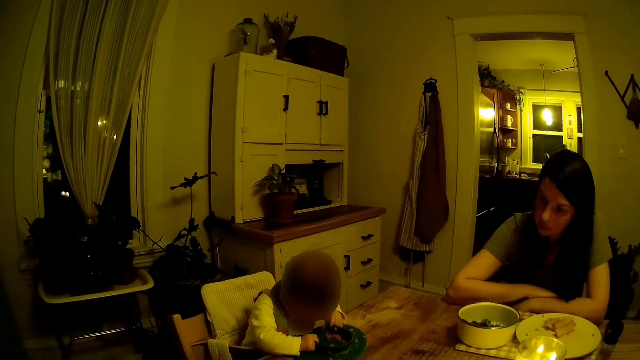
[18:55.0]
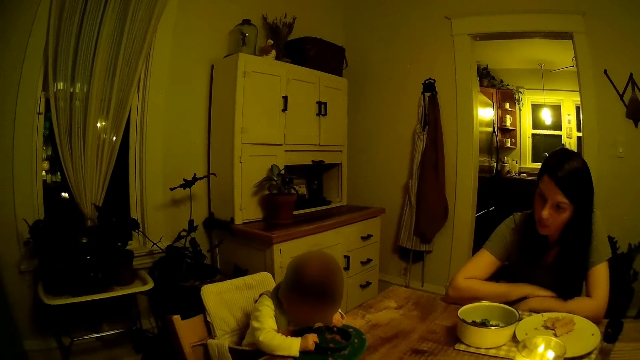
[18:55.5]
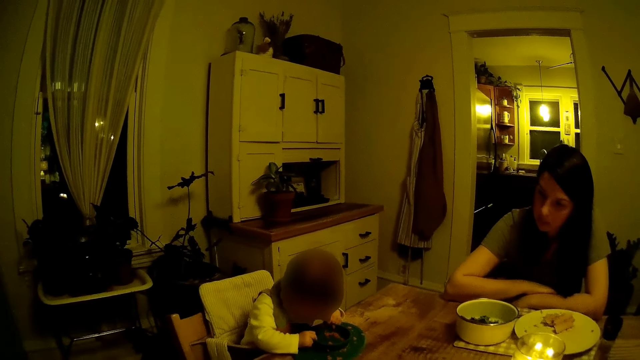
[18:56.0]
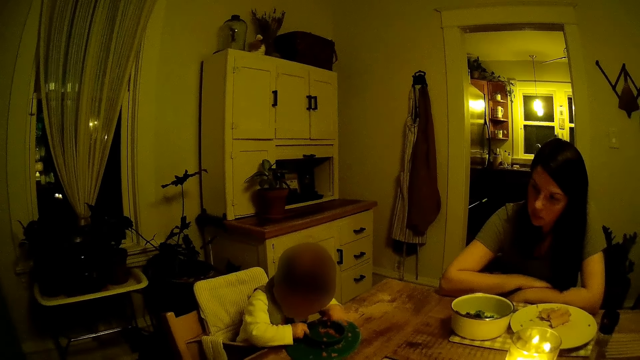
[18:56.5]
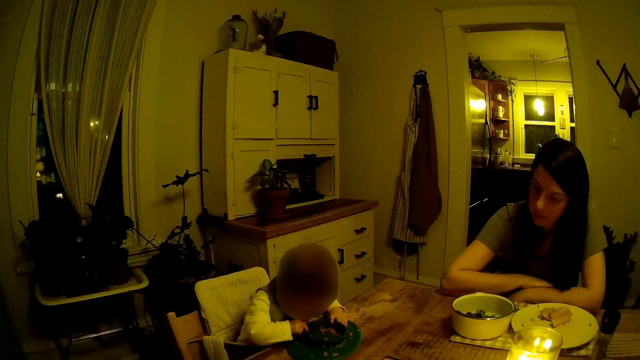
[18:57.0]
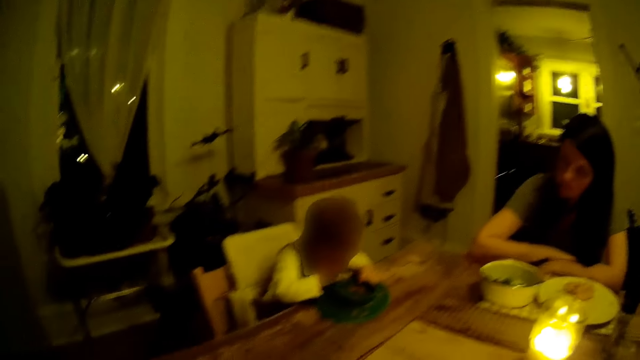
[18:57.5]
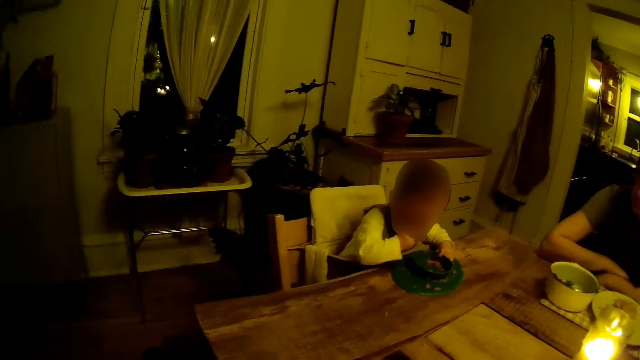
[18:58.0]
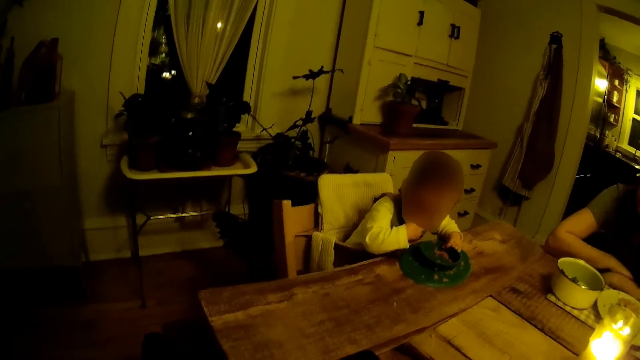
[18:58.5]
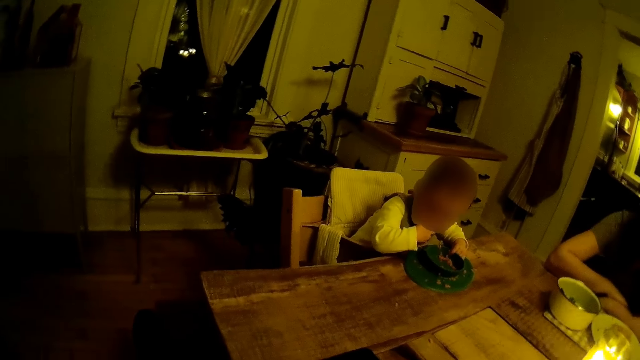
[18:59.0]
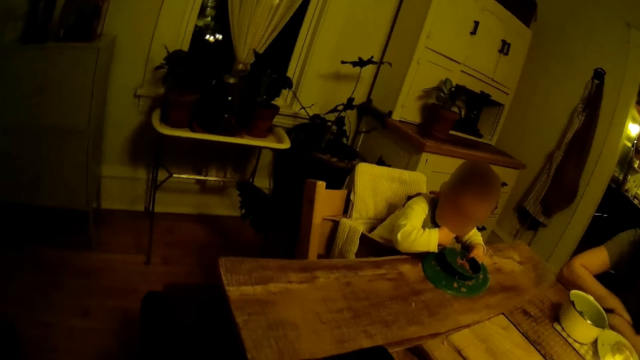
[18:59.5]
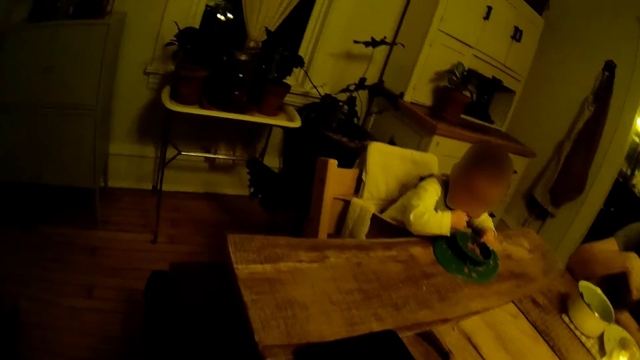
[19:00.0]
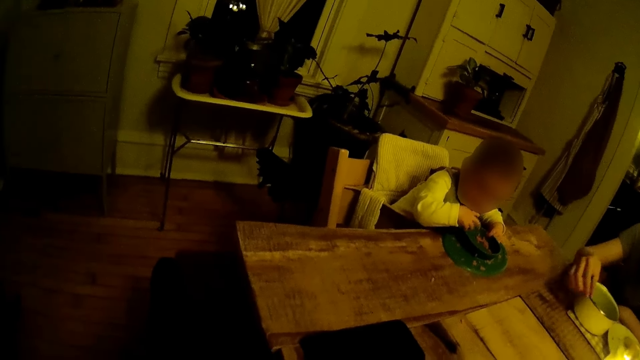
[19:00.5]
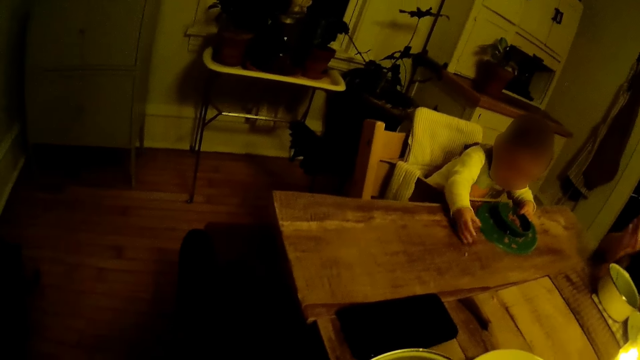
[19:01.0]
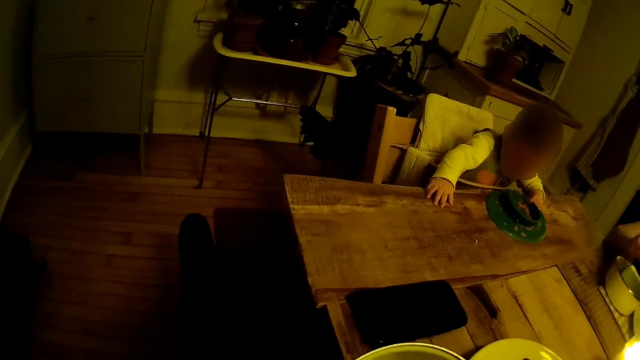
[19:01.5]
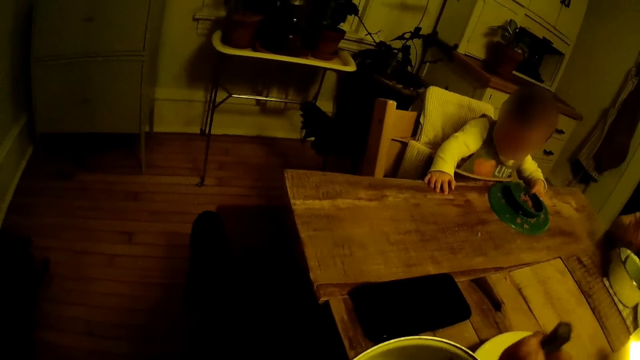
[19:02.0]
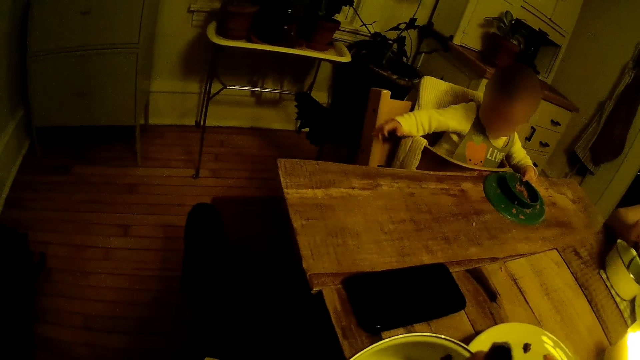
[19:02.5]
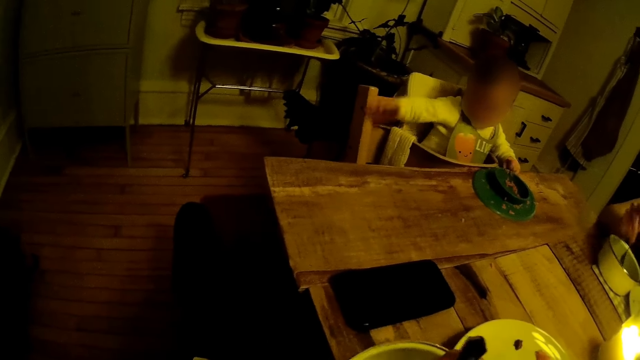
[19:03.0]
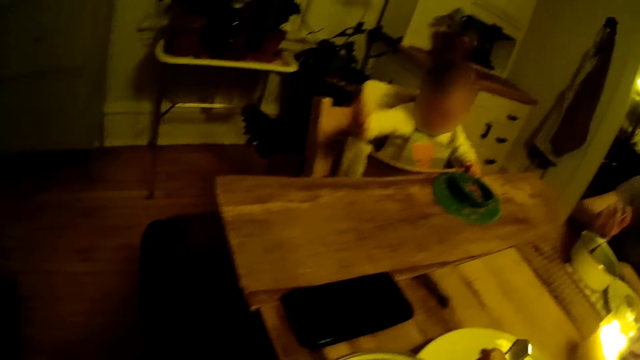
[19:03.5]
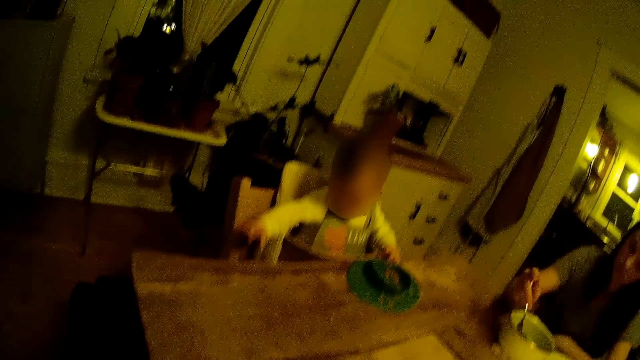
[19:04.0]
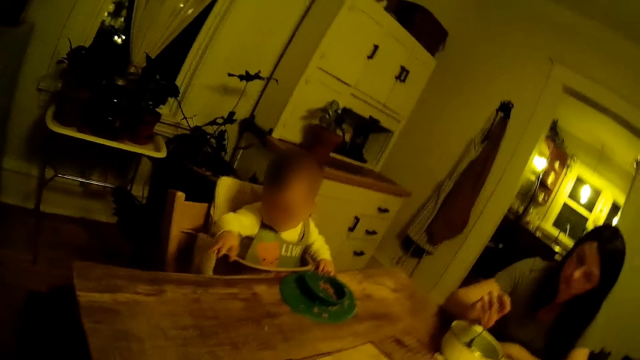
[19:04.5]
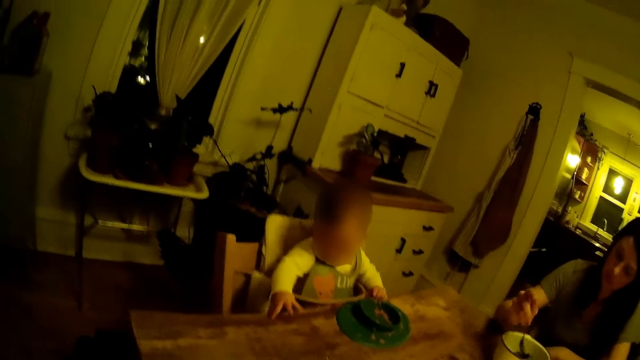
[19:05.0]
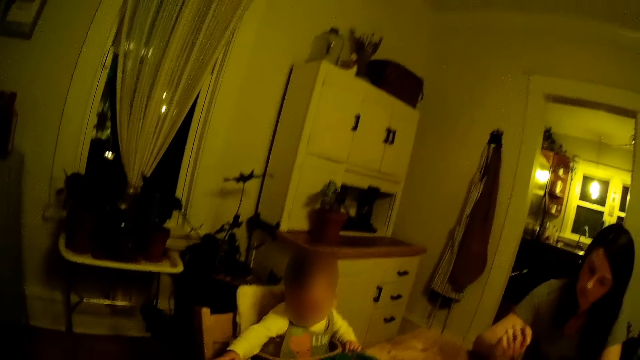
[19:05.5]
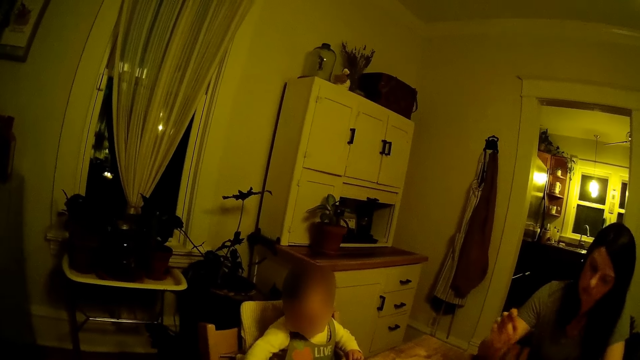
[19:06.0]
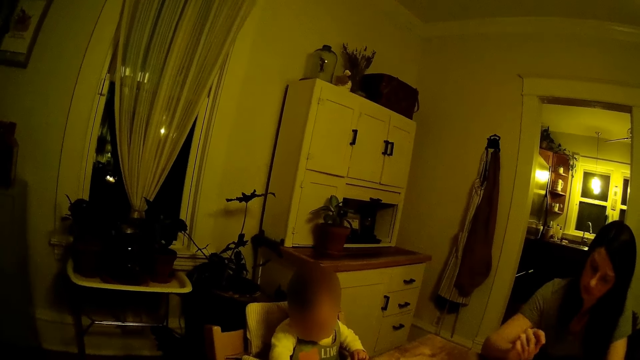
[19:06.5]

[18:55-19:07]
The toddler removes his right hand from the plate on the table. He puts his right hand in his mouth. He removes his right hand from his mouth. The woman picks up the fork from the plate or bowl with her right hand and stirs the food in her plate with the fork in her right hand. The toddler touches the table with his right hand. The camera wearer eats from a plate with a fork in his right hand. The woman scoops food from the bowl with the fork.

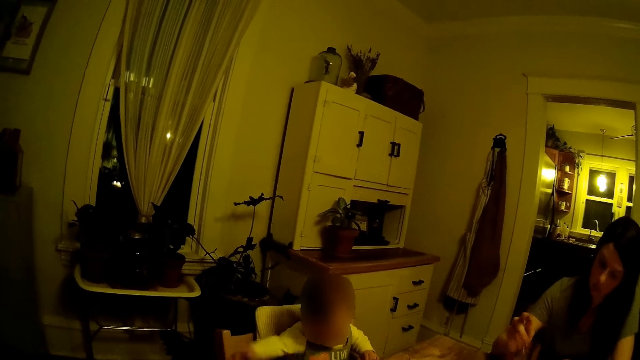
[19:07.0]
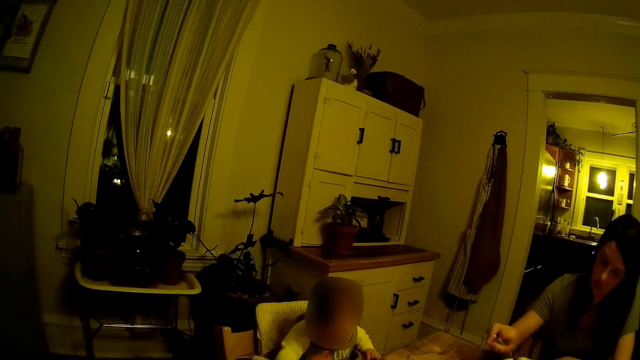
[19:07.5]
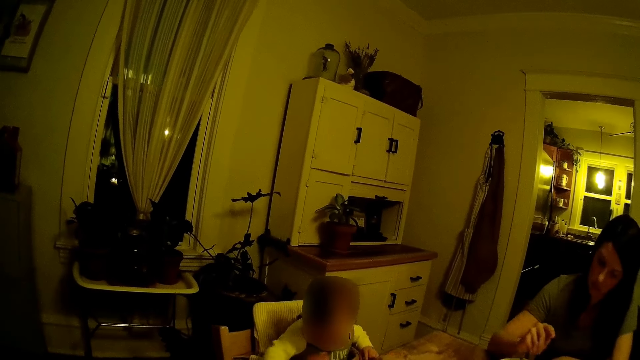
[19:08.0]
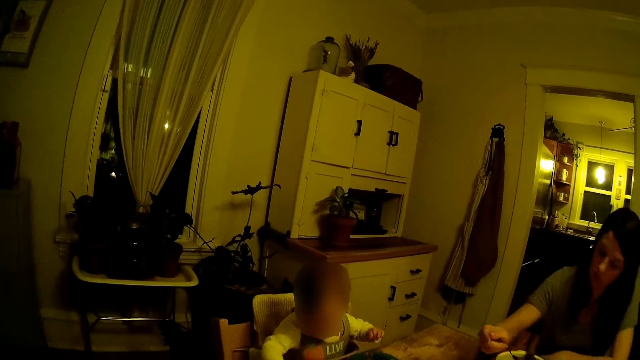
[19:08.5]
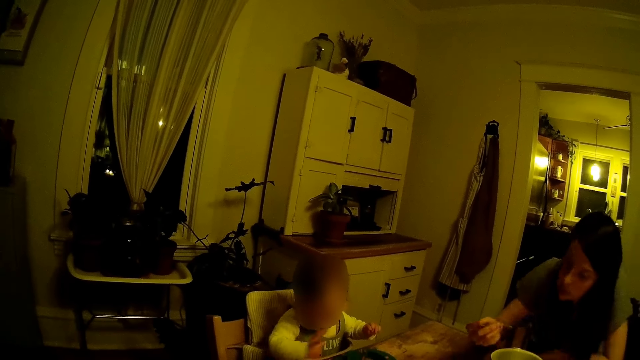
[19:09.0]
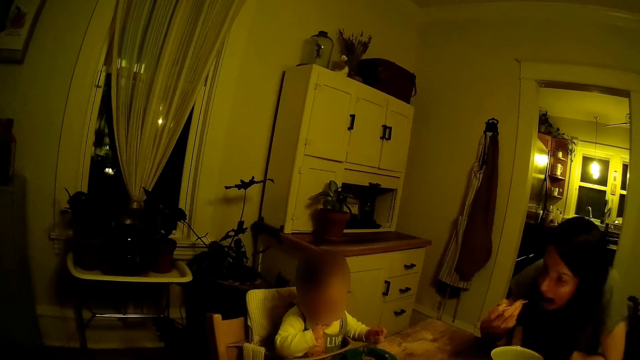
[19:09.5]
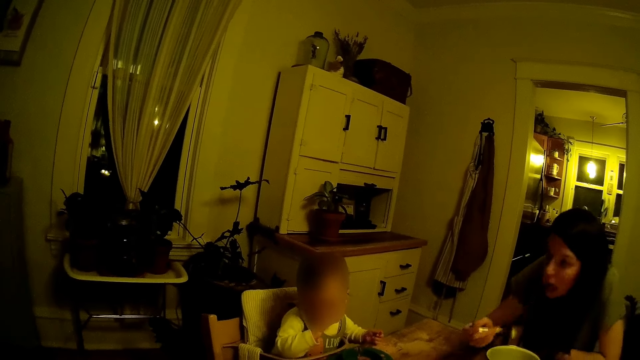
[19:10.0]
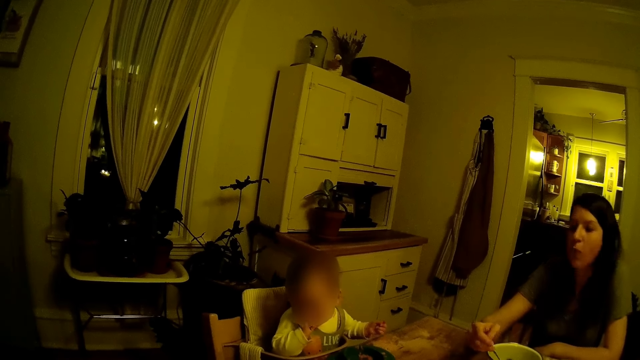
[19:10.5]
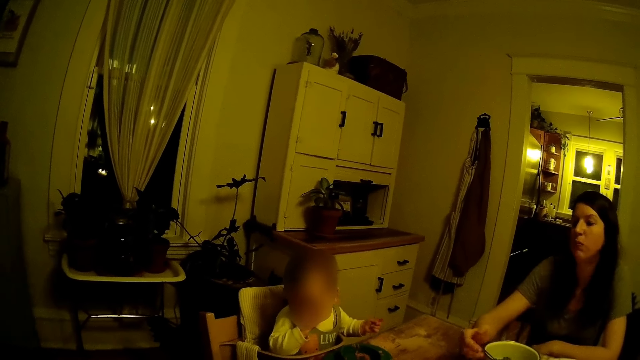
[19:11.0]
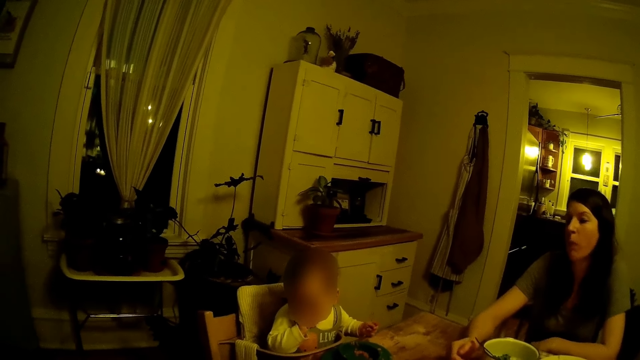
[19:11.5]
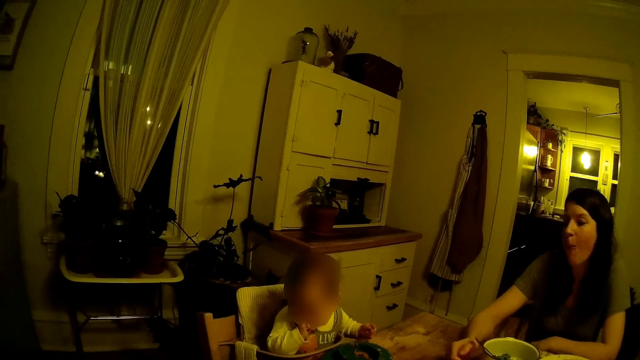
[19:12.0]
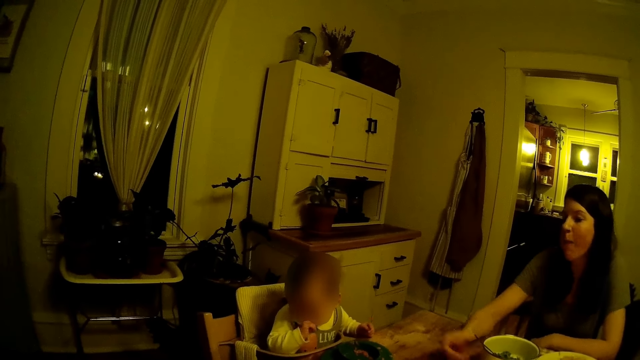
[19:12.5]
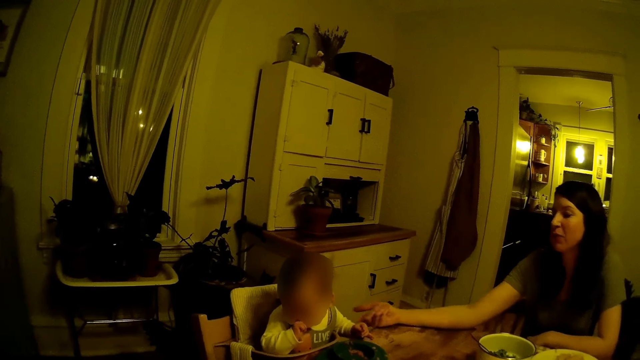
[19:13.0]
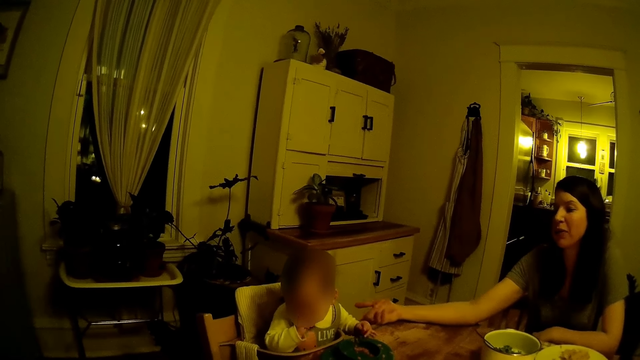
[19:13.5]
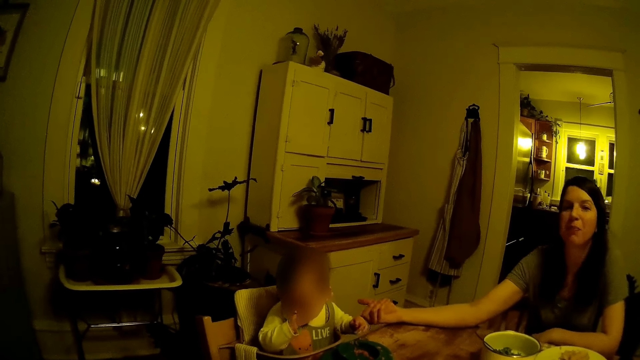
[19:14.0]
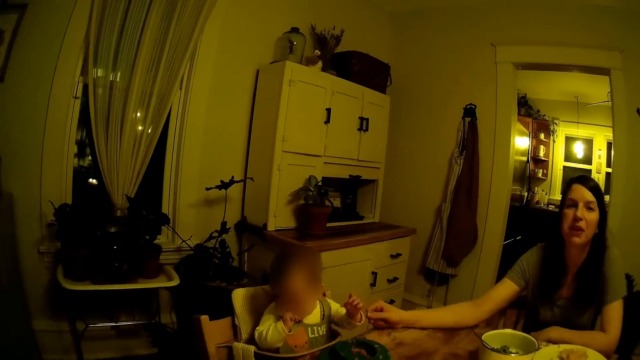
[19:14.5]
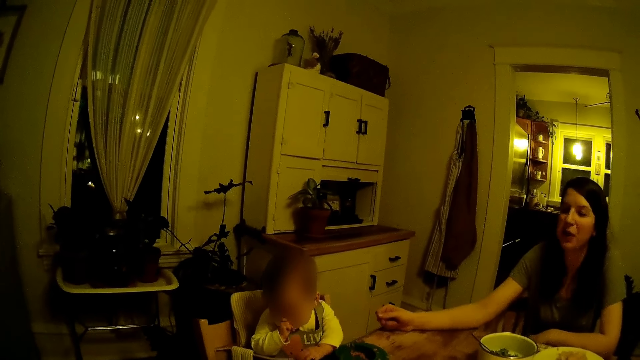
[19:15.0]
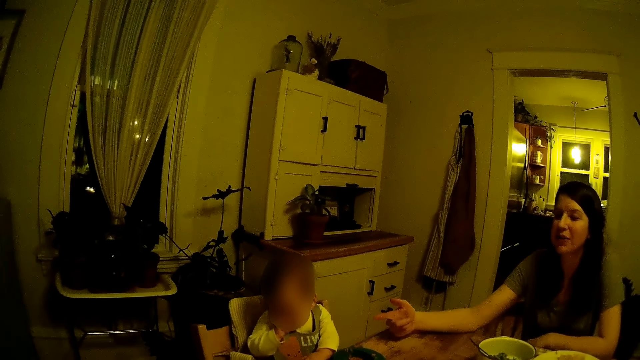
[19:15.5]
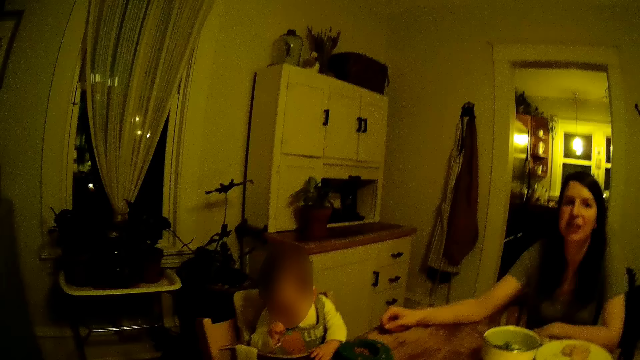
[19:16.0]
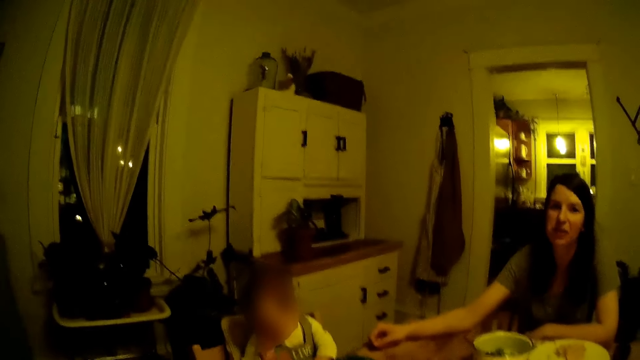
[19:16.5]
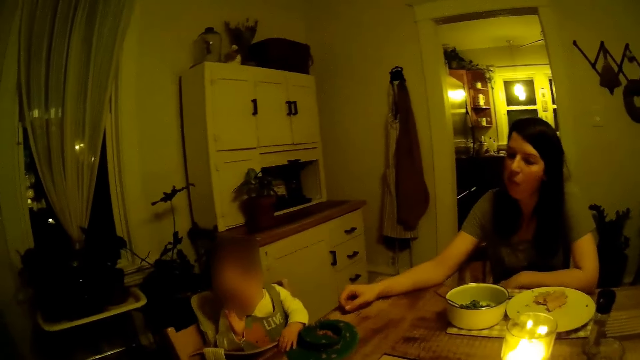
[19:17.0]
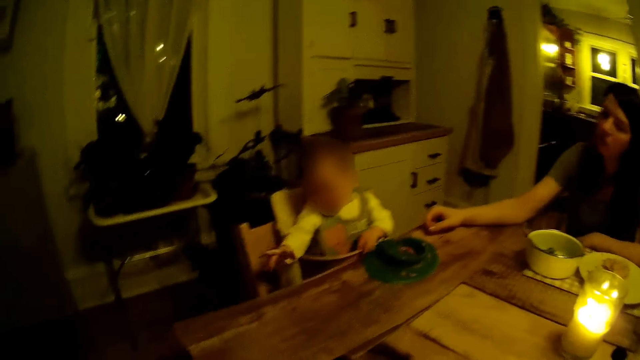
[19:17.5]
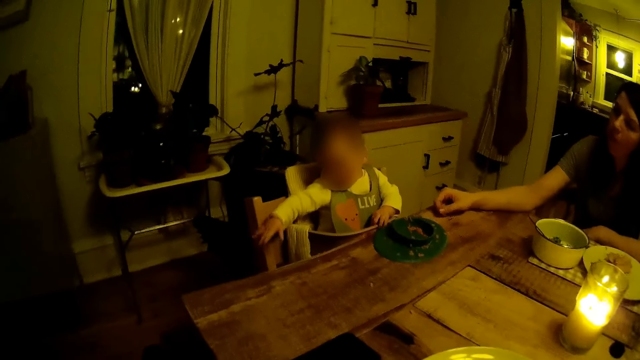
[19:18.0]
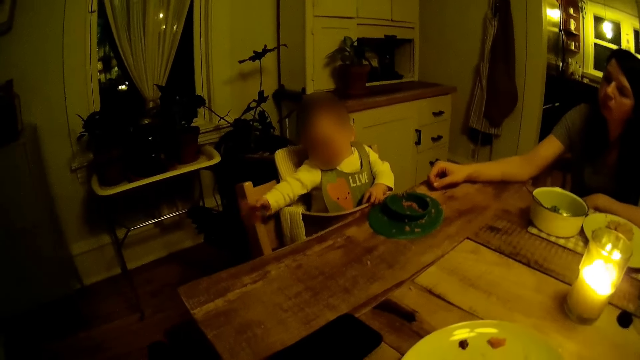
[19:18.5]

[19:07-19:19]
The woman eats from her plate with a fork in her right hand. The toddler puts his right hand in his mouth. The woman touches the toddler with her right hand and converses with the camera wearer. The toddler removes his right hand from his mouth. The camera wearer talks to the woman.
